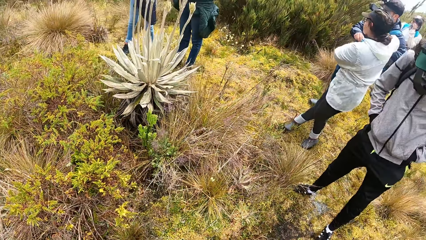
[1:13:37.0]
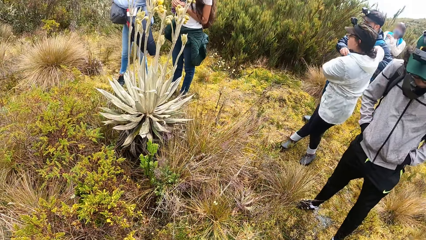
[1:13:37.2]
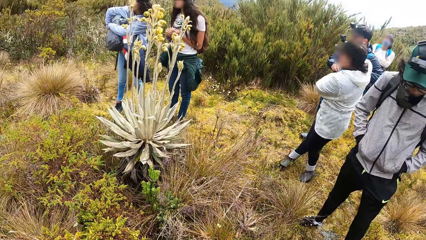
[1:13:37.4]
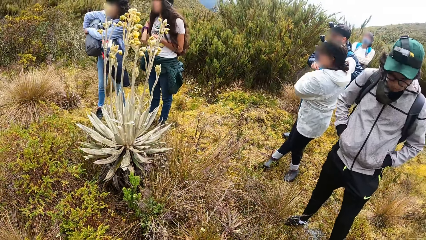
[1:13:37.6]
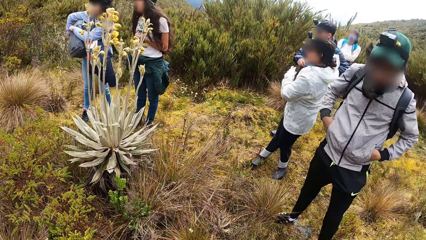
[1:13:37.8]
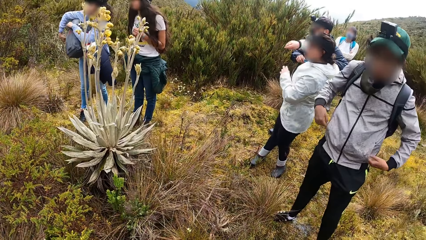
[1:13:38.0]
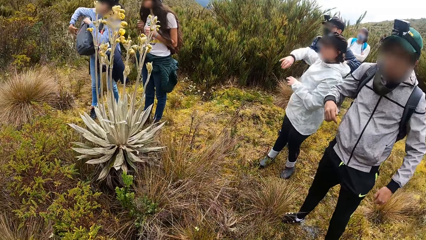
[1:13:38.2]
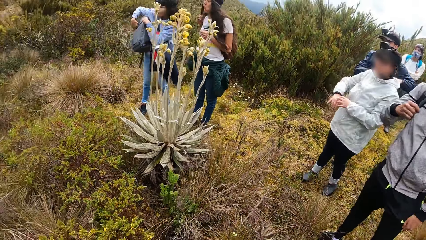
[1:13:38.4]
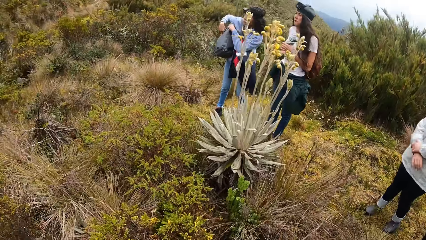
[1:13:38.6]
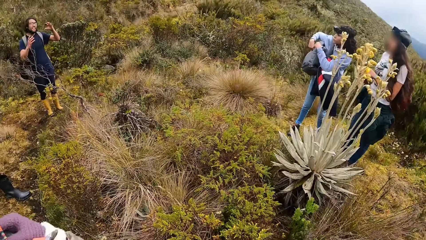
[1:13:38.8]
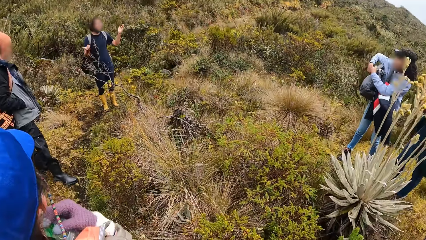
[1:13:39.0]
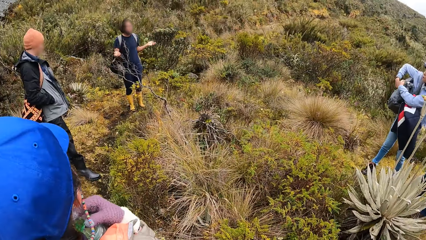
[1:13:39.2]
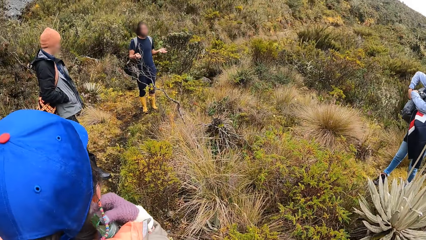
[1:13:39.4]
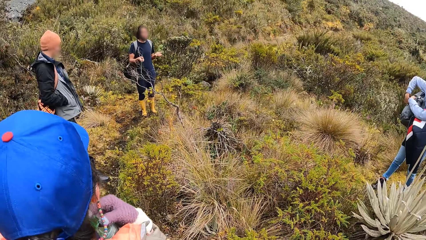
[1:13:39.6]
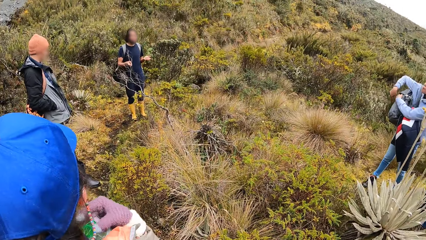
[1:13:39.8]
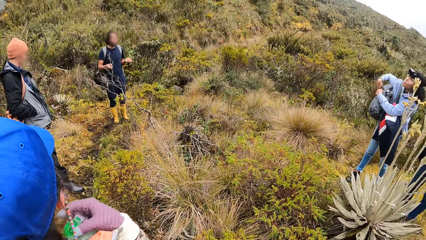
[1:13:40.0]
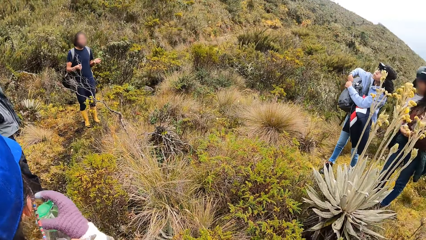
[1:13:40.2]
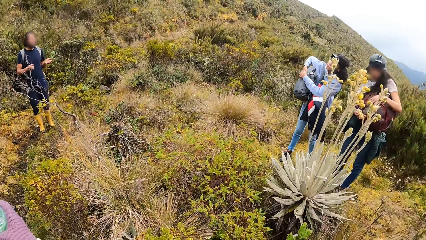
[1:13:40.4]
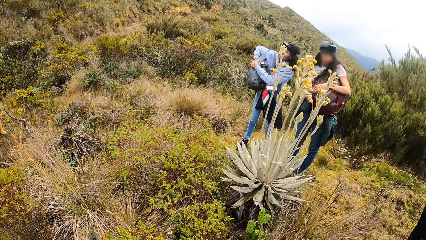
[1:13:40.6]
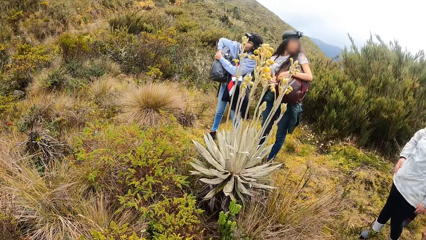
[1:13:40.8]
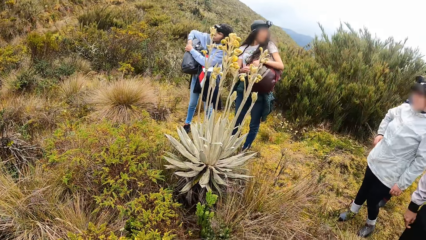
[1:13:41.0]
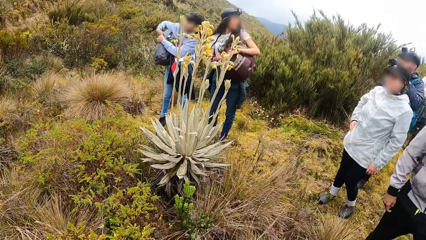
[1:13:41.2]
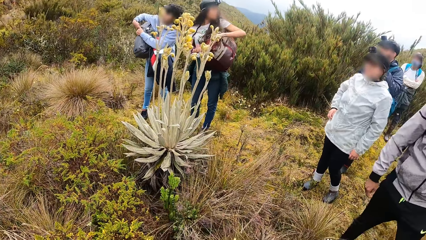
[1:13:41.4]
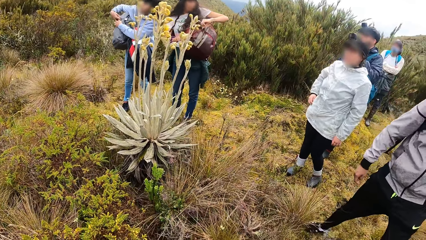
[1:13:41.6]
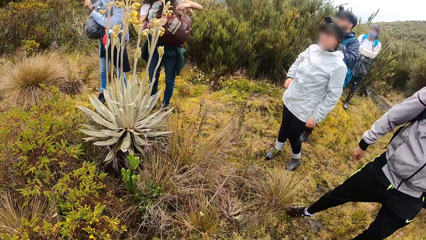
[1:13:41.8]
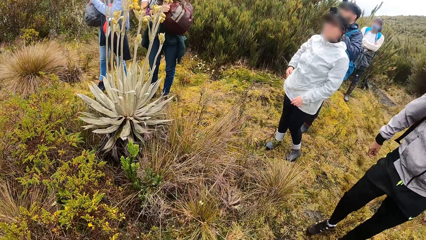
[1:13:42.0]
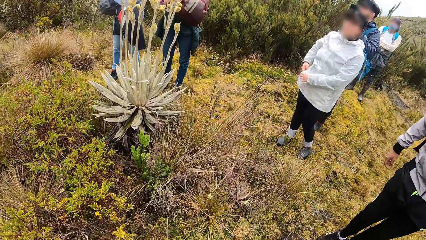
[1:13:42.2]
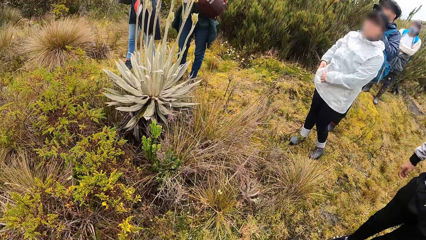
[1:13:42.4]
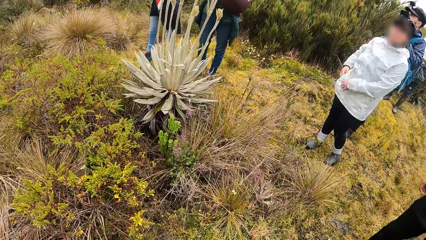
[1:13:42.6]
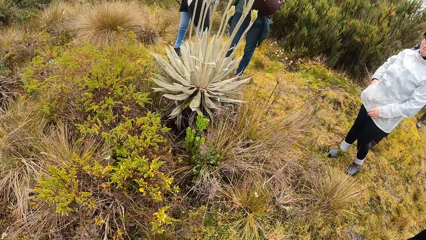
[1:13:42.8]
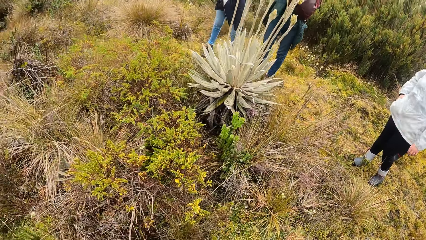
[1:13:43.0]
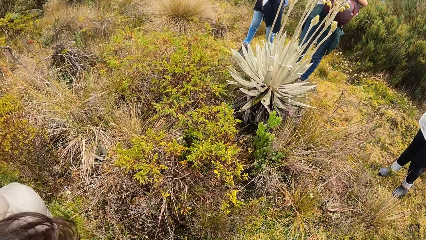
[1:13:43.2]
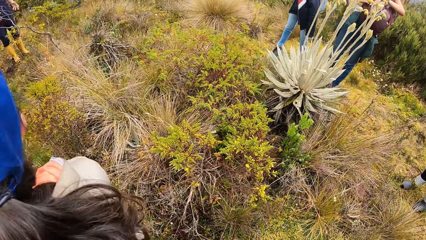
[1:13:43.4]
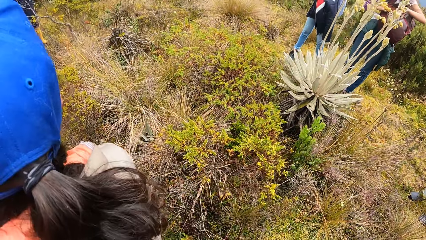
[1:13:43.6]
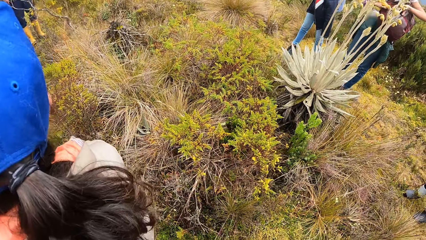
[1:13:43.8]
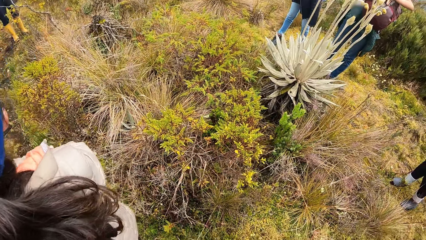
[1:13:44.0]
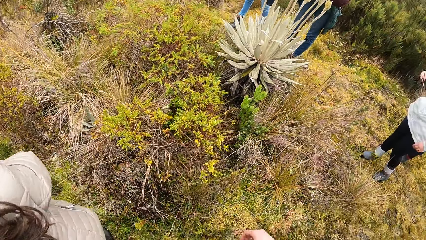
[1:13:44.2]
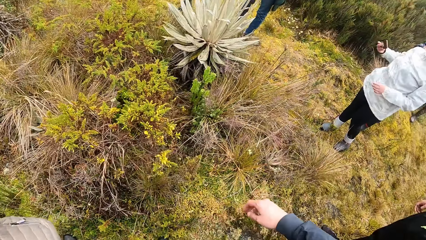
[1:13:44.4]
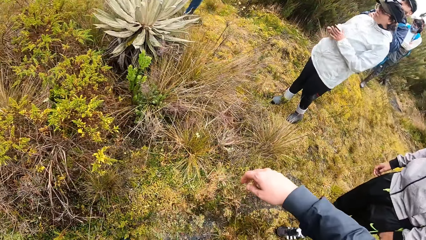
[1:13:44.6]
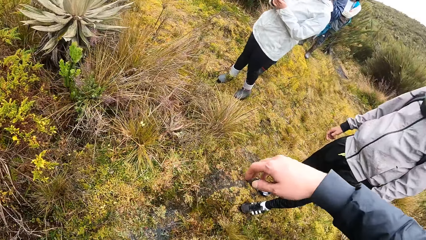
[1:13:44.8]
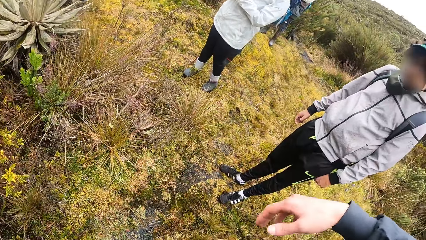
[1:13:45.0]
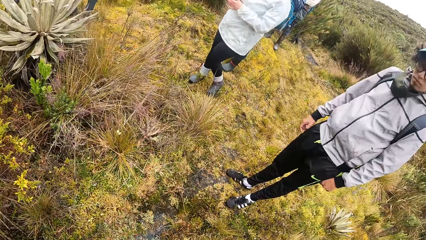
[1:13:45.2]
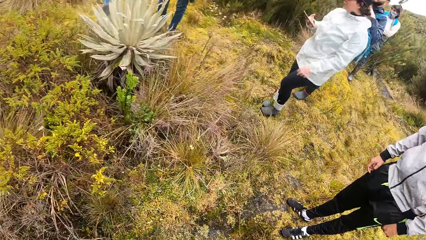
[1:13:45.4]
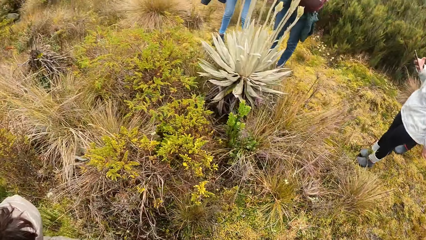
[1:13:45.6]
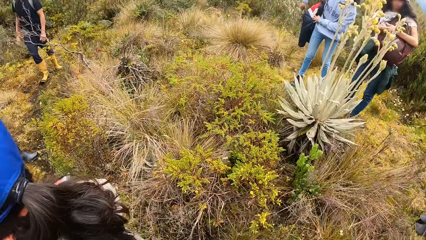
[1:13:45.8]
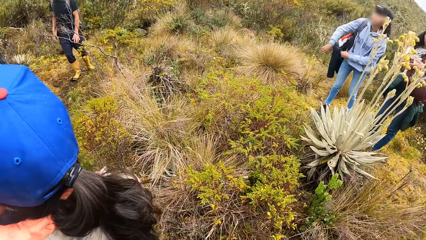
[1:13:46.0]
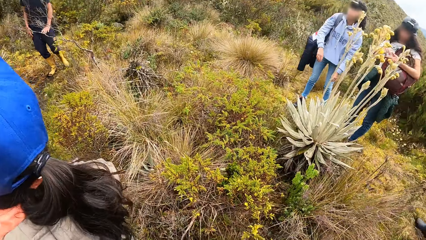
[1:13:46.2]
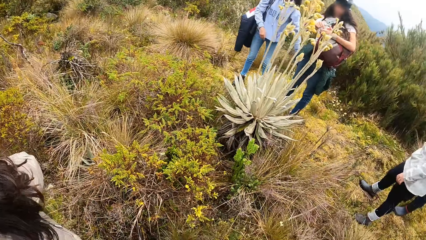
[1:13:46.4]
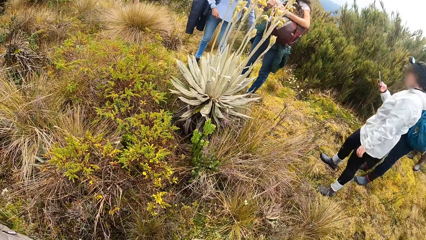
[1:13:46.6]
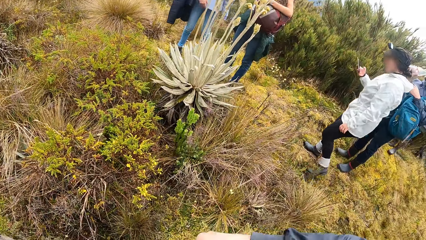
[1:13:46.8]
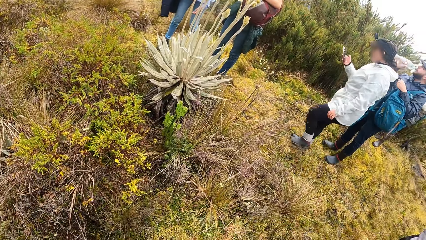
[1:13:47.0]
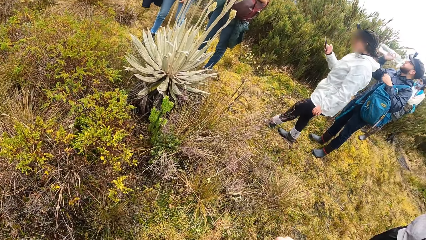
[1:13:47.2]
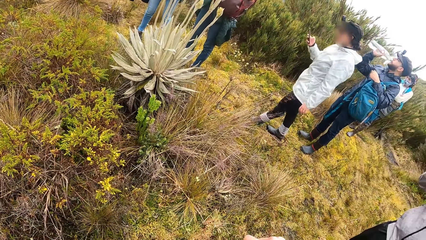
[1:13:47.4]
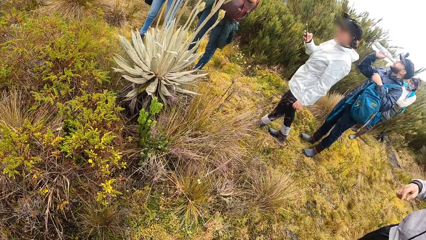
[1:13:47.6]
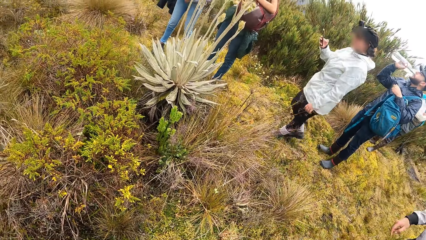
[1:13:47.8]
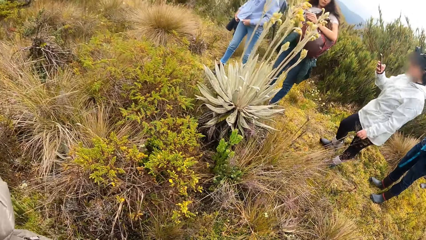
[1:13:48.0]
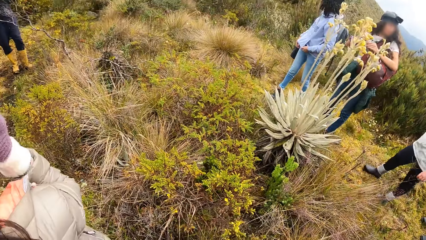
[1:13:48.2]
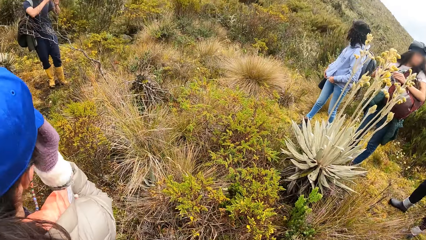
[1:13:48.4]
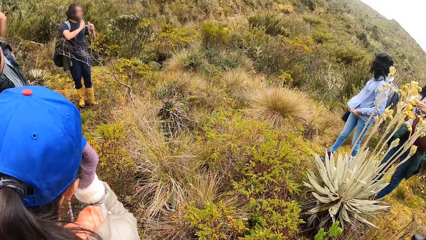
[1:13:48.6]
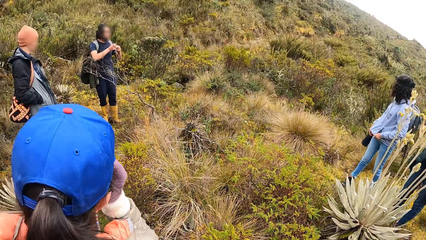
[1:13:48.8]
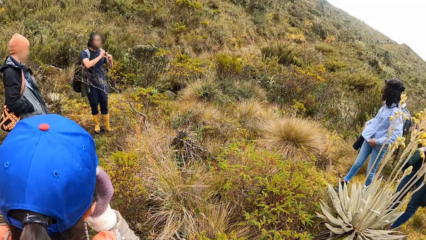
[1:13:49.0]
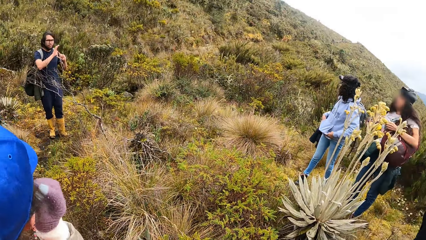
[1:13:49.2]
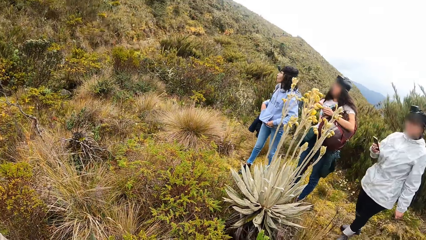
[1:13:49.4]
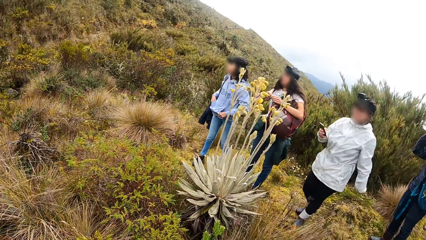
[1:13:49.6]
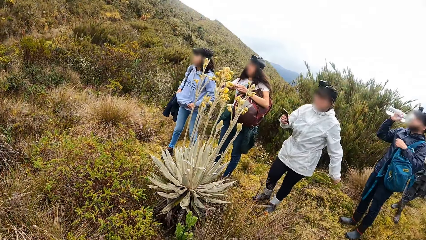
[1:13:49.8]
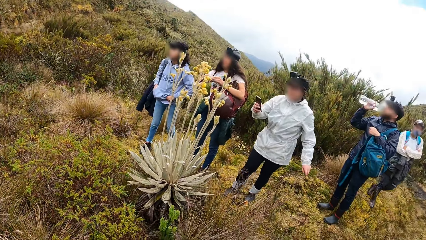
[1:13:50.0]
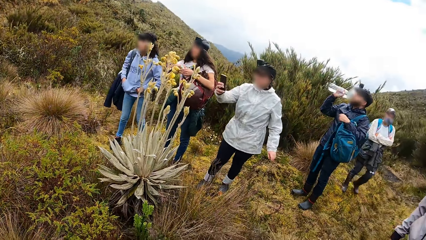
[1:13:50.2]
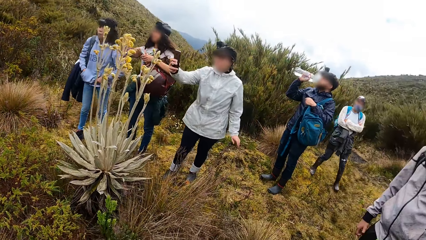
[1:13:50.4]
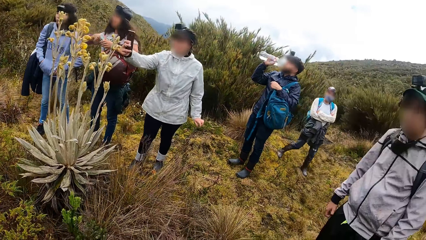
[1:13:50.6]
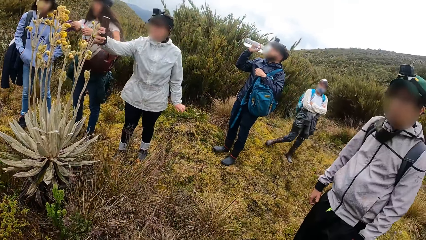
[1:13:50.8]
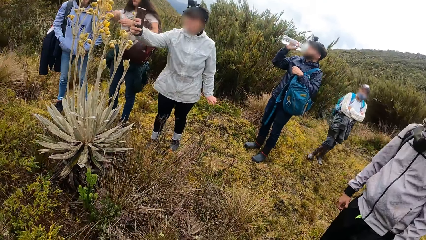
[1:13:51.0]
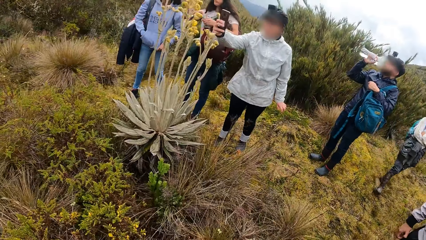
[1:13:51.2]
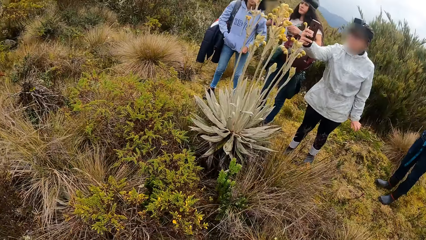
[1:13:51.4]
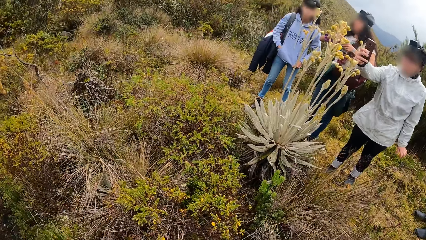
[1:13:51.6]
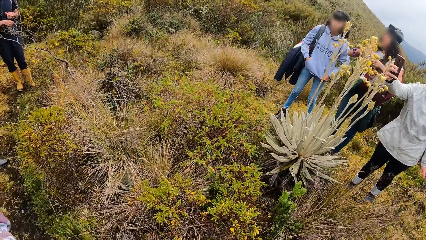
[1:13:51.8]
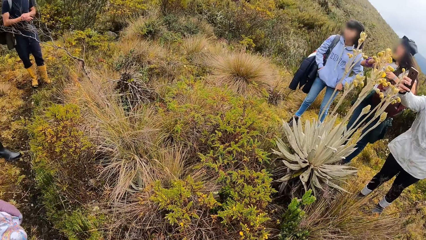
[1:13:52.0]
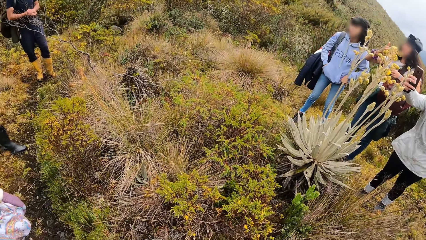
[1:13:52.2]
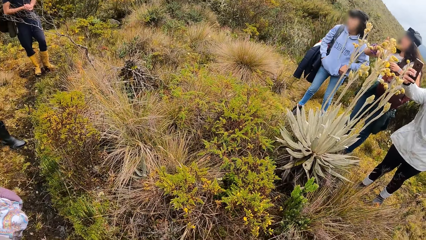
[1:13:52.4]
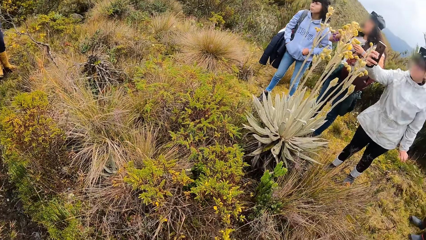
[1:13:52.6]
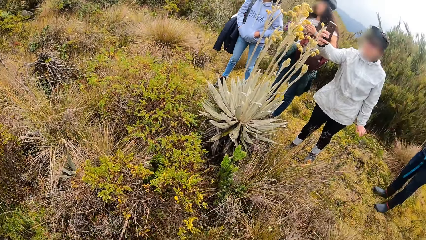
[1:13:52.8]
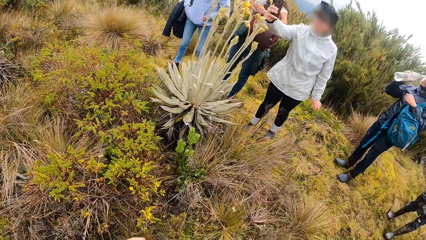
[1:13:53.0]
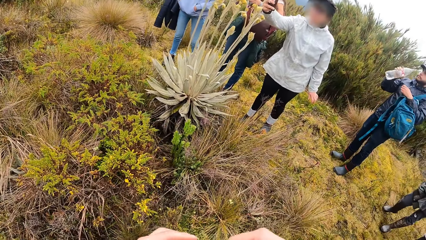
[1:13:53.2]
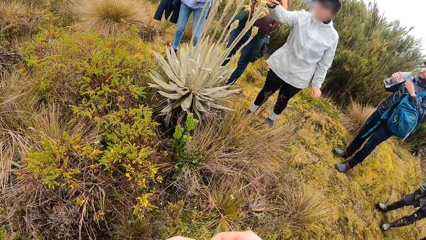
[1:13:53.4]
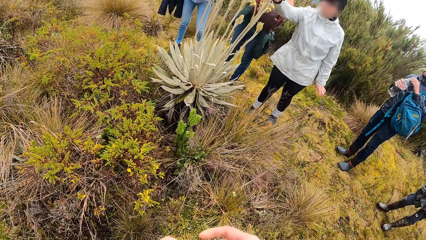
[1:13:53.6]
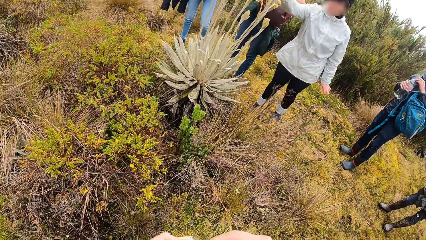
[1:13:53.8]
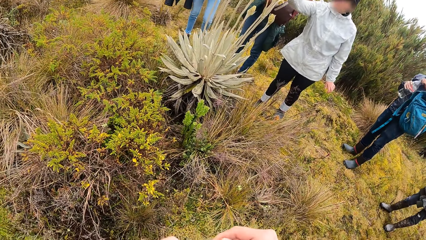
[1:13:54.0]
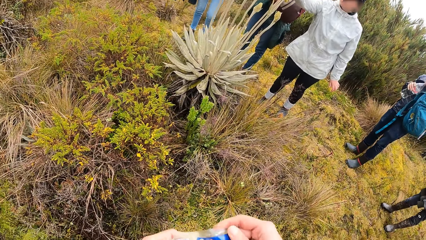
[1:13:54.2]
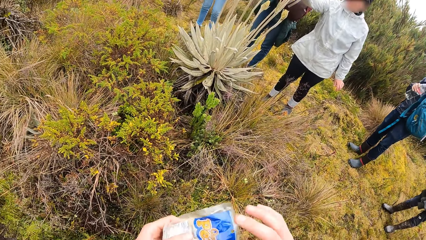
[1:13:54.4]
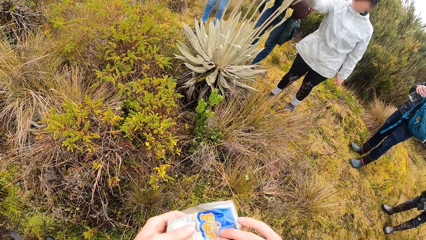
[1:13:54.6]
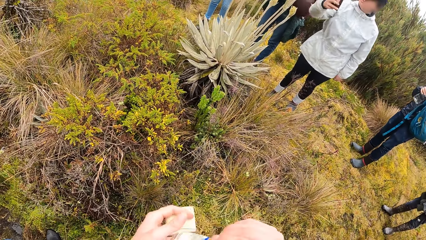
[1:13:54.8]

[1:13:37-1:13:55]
A woman fiddles with a backpack over her right arm with her hands. A man removes both hands from the pockets of his jacket. Another woman unzips a backpack over her left arm with her left hand. A third woman puts her right hand into a pocket of her hoodie. The third woman holds a phone with both hands and interacts with the phone in her right hand. Another man drinks from a bottle in his right hand. The first woman puts both hands into the pockets of her hoodie. A fourth woman takes a photo with her phone. A third man clasps his hands together. The camera wearer holds a pack of sandwich wraps with both hands.
